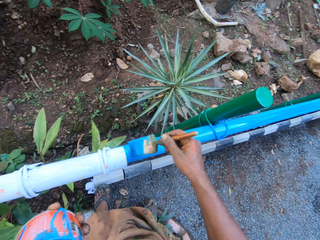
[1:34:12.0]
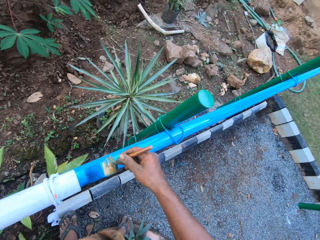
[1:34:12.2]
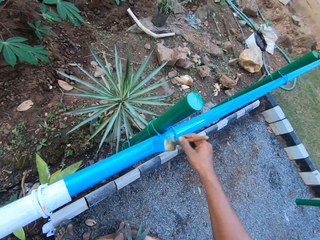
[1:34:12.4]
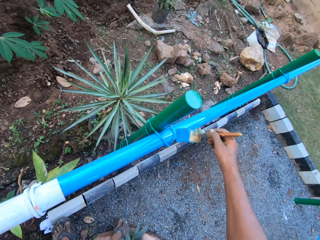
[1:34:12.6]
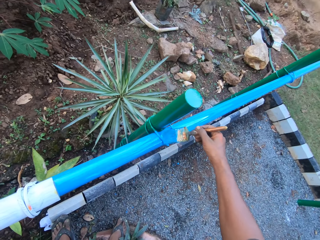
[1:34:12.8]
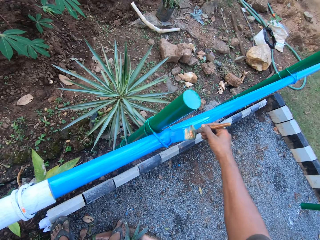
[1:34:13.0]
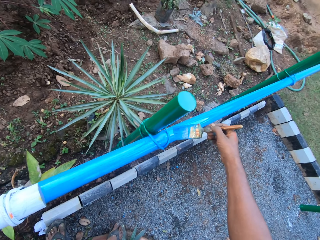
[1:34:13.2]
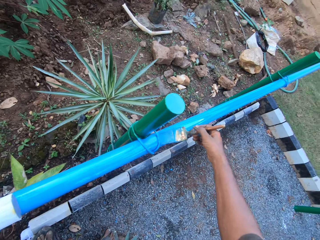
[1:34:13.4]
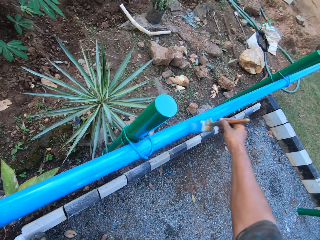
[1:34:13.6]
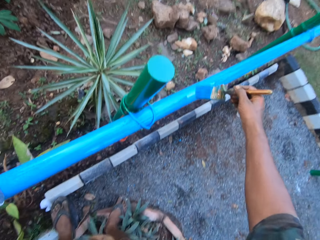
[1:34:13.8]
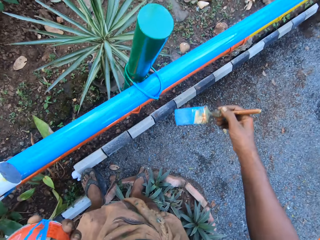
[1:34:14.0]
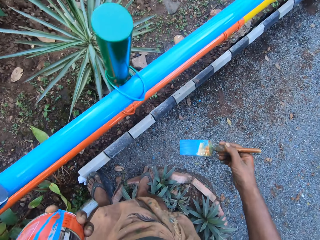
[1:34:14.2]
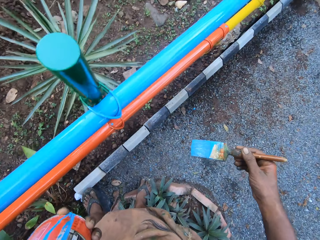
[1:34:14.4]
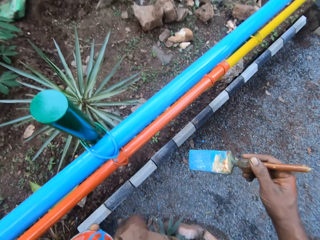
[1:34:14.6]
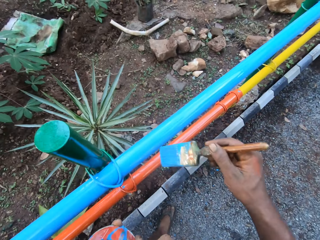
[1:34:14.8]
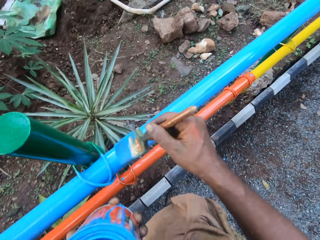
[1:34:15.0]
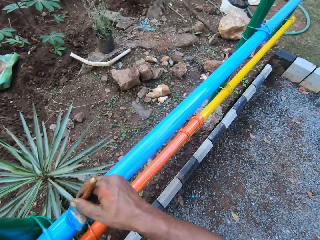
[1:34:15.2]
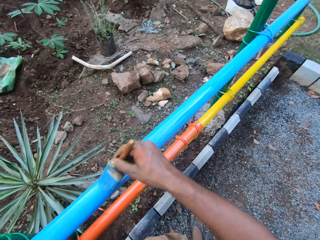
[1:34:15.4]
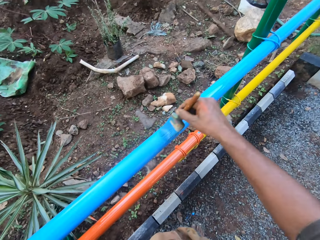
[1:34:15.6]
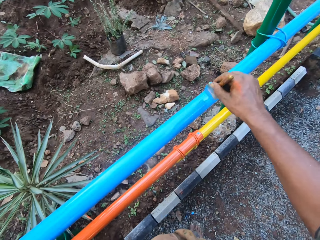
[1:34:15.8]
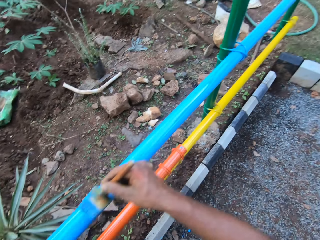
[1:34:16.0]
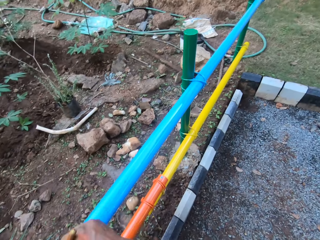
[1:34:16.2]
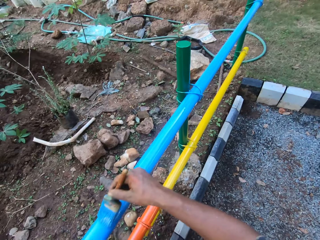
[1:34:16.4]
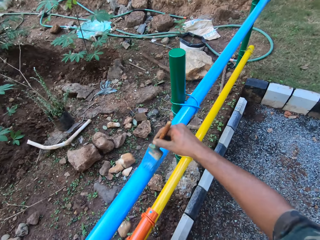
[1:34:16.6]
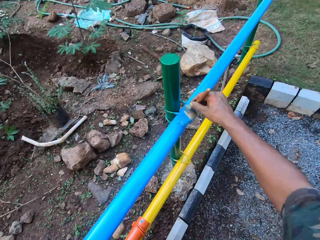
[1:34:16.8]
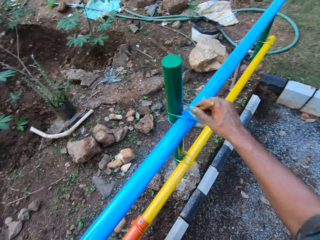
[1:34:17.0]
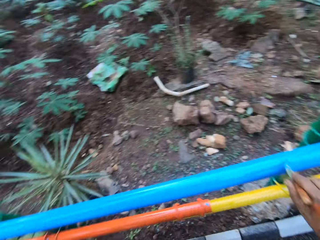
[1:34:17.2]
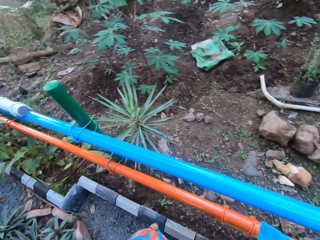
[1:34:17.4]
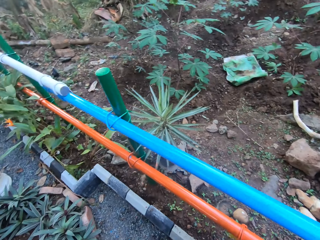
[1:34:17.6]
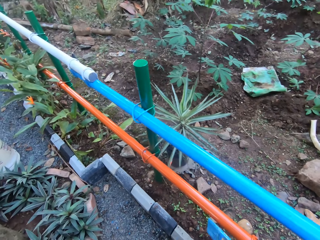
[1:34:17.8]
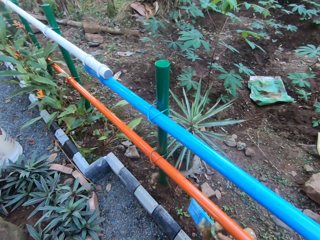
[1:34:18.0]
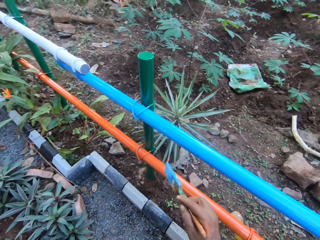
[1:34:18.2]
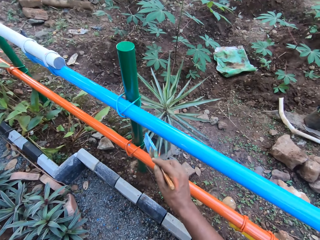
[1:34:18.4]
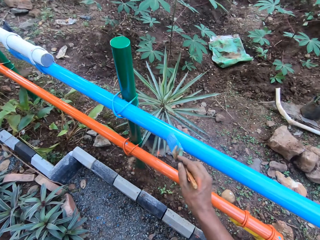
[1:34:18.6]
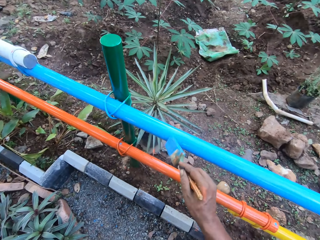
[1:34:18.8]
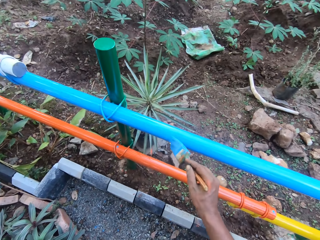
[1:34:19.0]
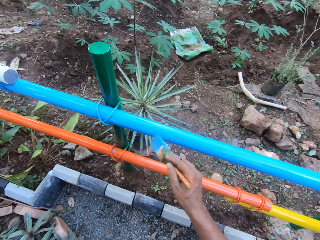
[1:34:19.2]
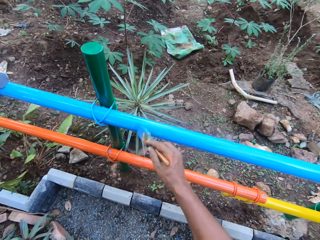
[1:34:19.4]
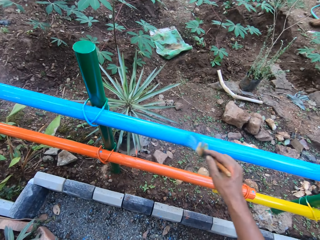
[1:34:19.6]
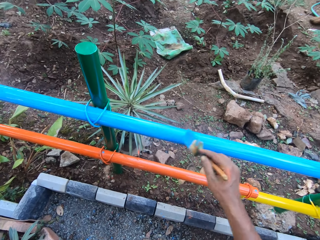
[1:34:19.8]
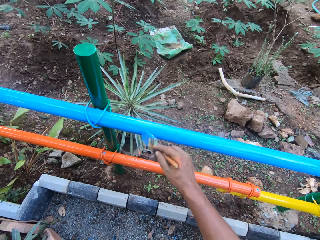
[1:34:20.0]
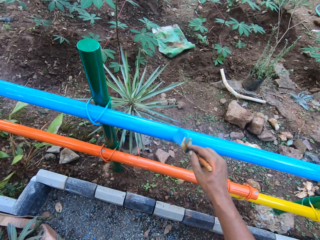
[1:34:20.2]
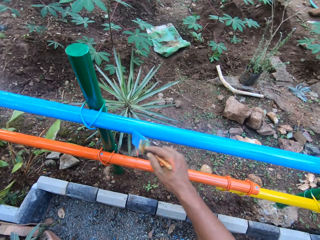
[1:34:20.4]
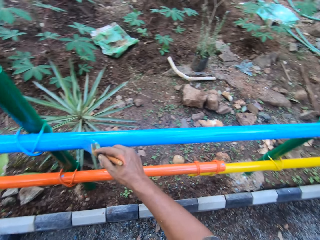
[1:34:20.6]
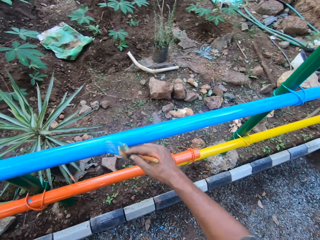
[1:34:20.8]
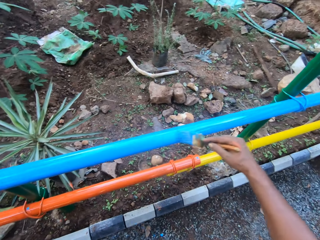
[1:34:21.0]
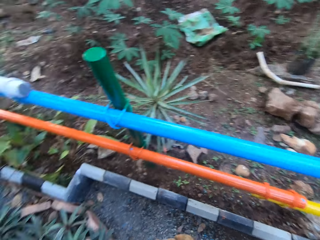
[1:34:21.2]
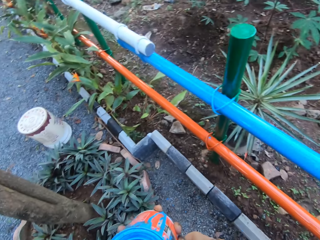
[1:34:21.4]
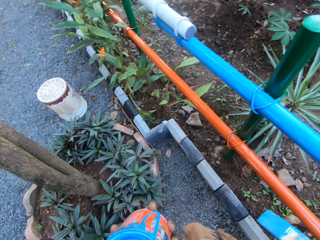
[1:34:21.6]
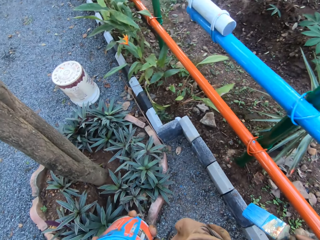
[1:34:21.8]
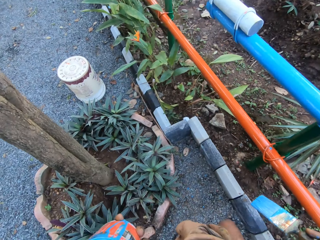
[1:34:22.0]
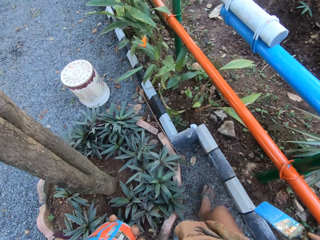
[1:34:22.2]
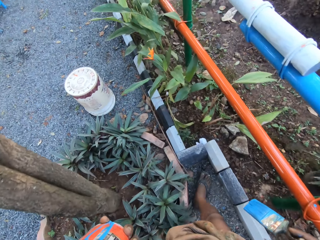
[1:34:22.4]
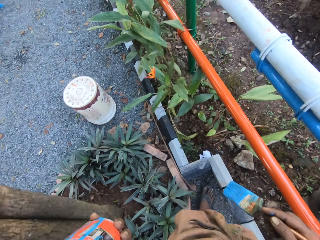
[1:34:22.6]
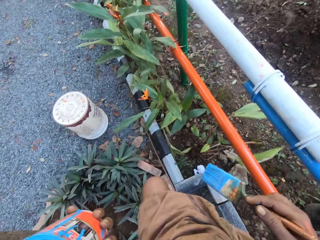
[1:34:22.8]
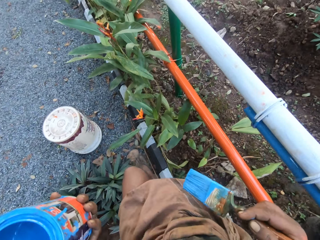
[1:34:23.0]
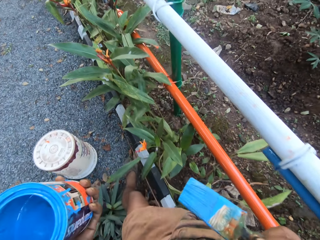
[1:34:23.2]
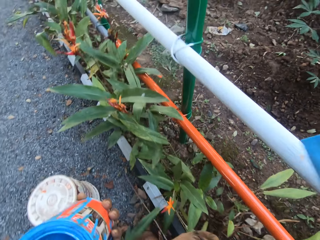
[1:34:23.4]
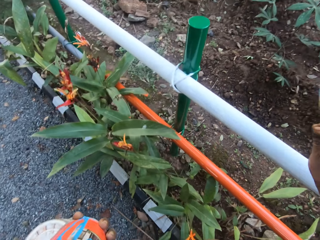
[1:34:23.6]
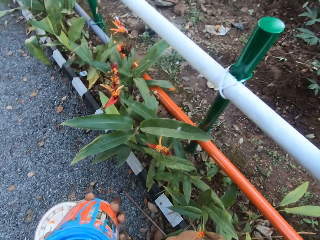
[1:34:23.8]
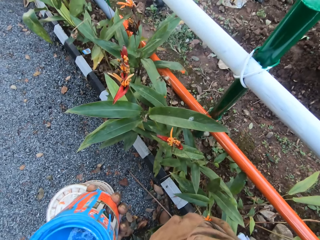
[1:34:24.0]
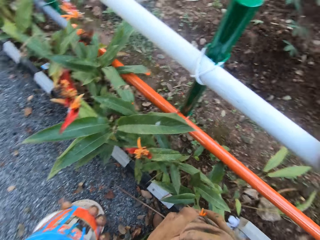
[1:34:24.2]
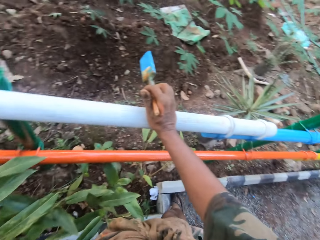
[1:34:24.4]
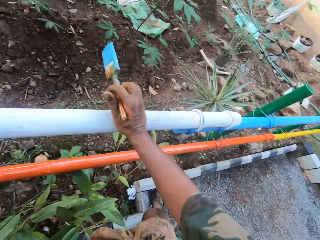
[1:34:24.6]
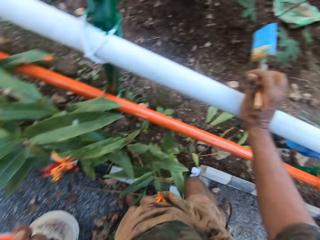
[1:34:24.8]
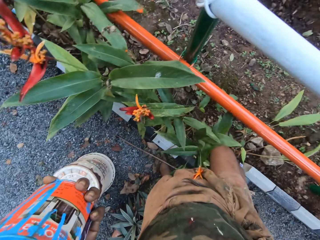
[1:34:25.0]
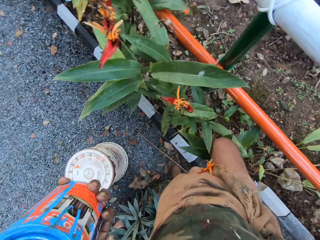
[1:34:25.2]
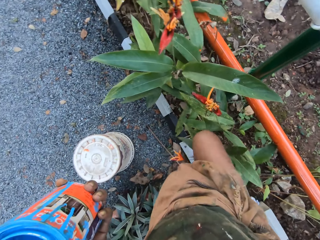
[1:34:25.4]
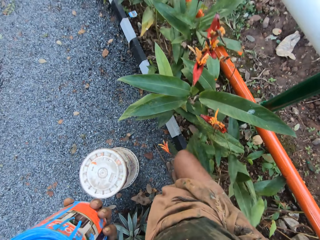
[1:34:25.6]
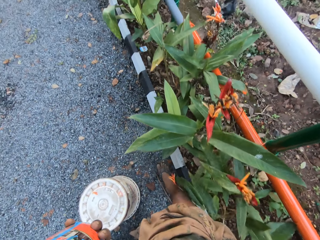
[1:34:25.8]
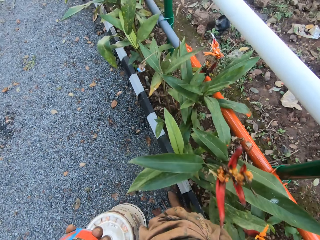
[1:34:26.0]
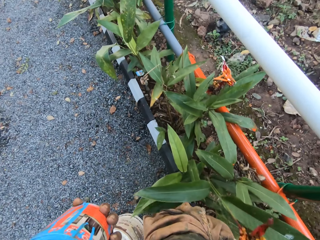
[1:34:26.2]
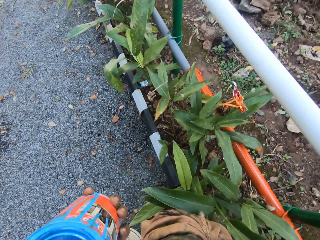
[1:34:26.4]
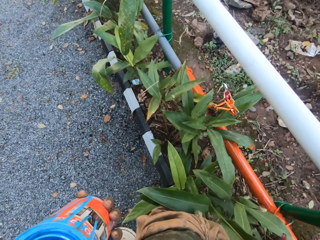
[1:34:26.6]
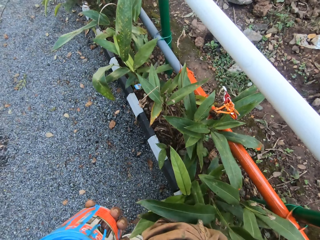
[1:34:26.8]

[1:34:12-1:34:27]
The camera wearer stares at the metal rod. They paint the metal rod. They look around. They paint the metal rod. They walk beside the metal rail. They place their right hand on the metal rod. They look around.

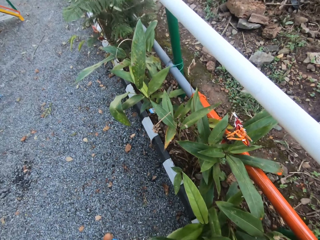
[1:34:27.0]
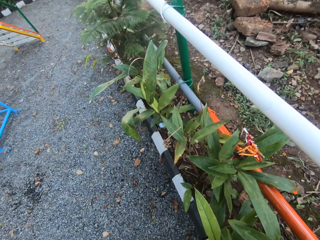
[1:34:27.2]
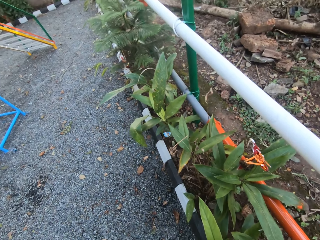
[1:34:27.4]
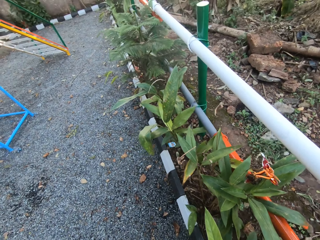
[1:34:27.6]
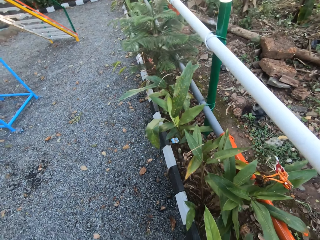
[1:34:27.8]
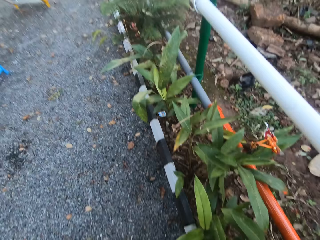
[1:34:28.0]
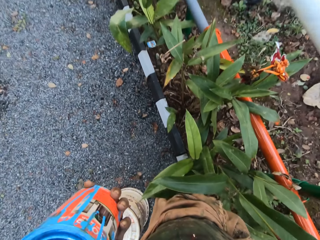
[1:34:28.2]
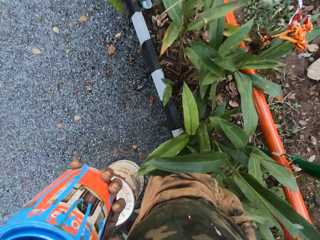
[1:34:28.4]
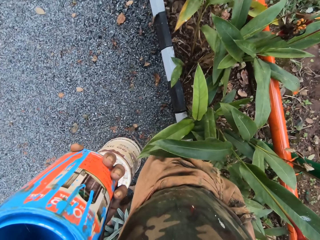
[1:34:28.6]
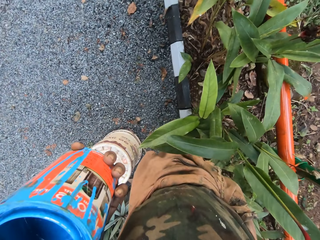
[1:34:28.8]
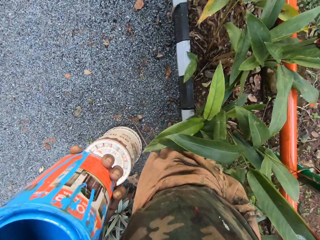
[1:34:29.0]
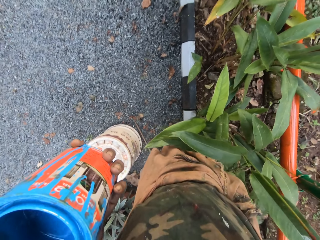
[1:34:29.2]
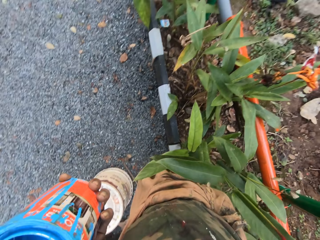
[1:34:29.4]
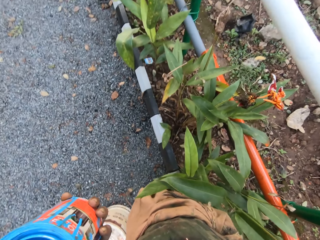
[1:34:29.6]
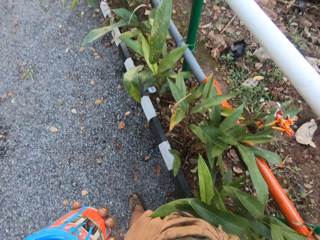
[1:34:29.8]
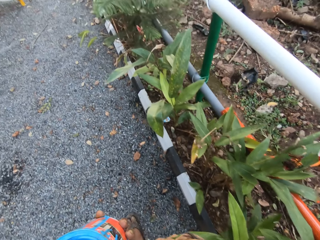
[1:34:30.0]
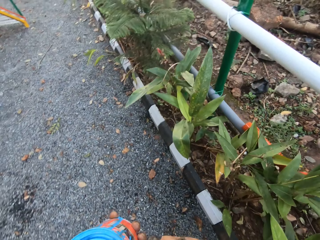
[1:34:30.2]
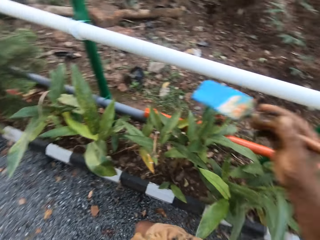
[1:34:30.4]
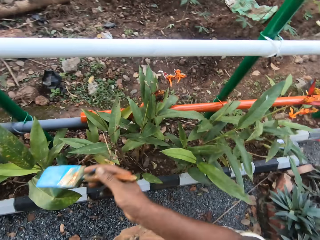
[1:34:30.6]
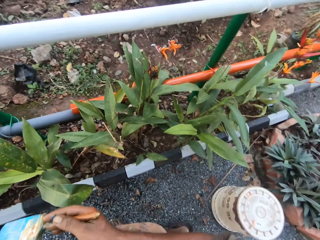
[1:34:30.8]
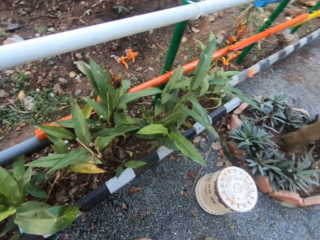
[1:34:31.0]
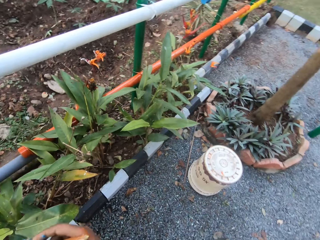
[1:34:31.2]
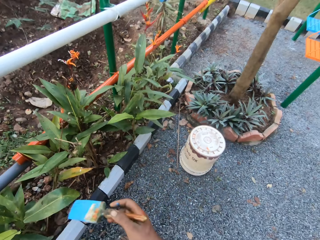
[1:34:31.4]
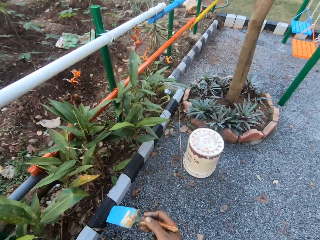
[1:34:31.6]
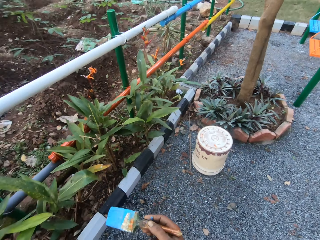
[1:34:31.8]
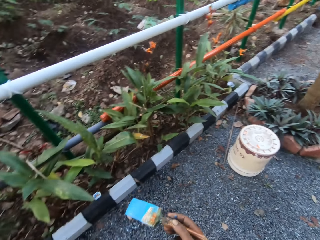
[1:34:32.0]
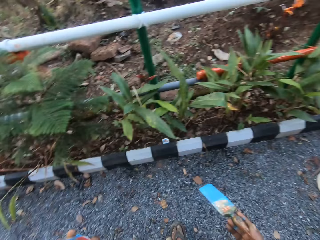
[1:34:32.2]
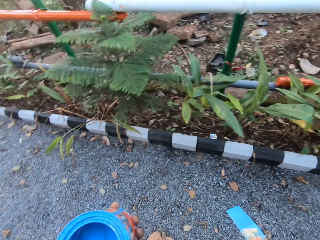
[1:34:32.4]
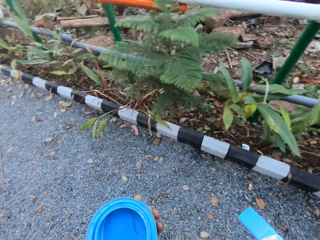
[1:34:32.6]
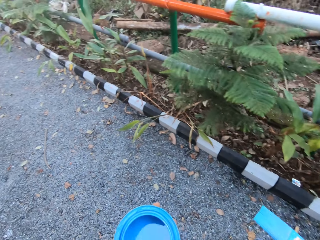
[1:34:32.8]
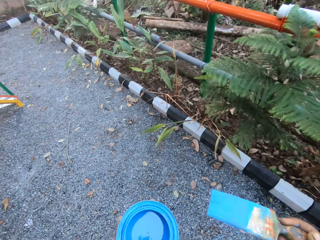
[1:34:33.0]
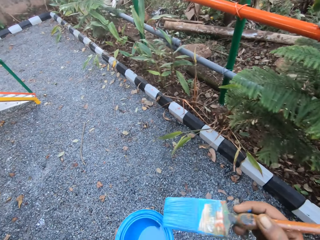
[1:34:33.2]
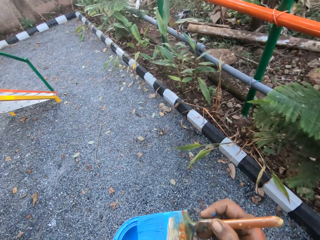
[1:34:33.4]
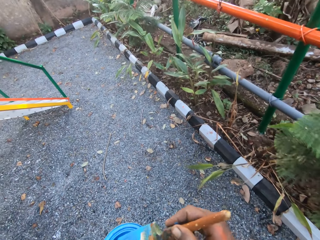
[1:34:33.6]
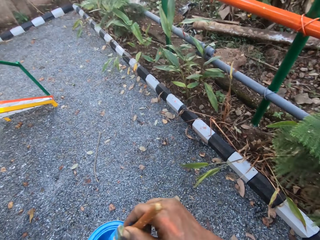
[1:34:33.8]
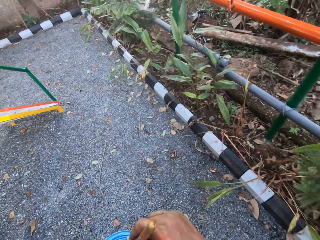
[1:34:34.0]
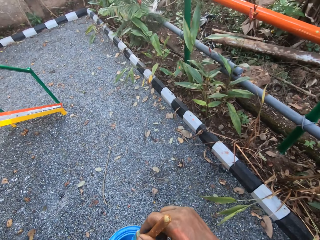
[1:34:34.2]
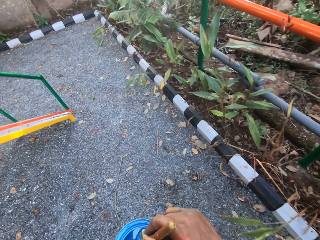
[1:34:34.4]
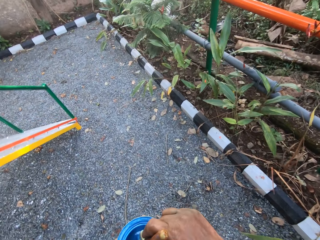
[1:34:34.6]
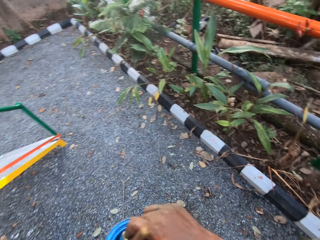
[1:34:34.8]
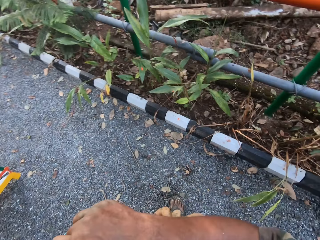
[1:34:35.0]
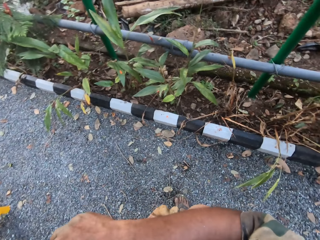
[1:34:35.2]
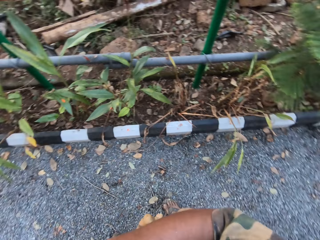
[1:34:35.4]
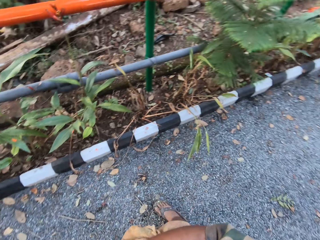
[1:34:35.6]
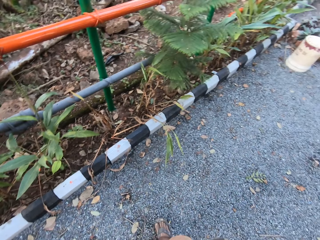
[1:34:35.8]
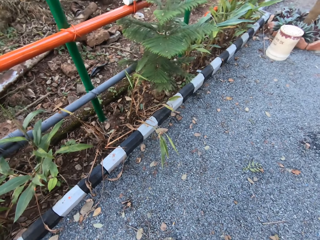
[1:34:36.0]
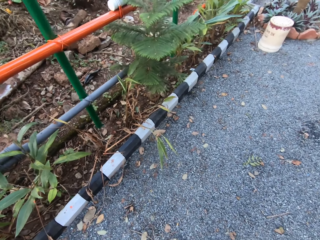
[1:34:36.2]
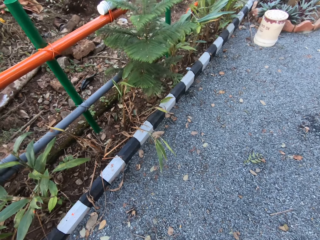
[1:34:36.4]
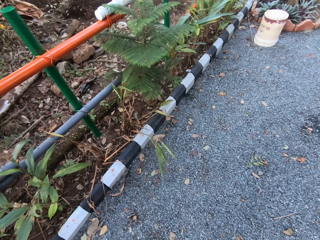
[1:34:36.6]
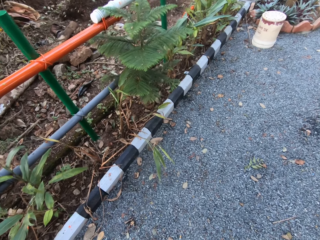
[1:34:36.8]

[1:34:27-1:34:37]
The camera wearer walks around. They look at the metal rail. They dip the paint brush in the paint. They walk around.
